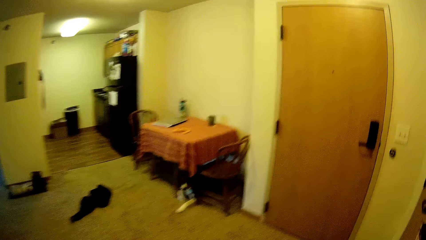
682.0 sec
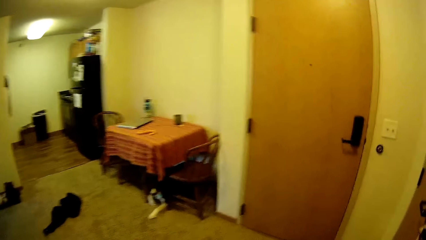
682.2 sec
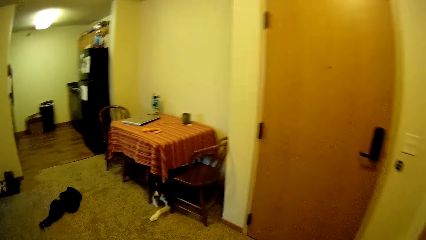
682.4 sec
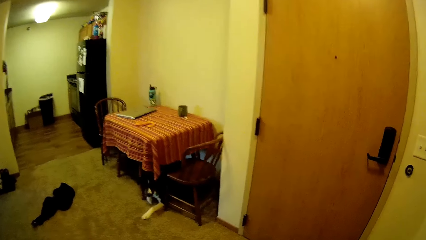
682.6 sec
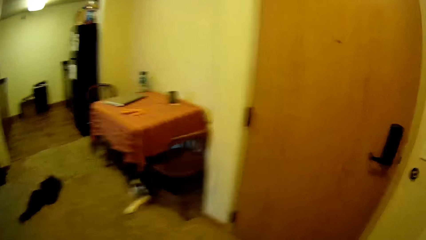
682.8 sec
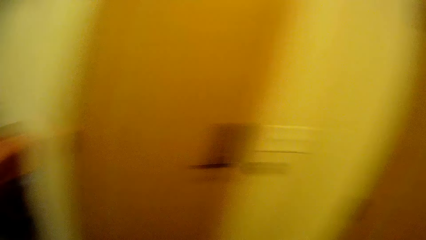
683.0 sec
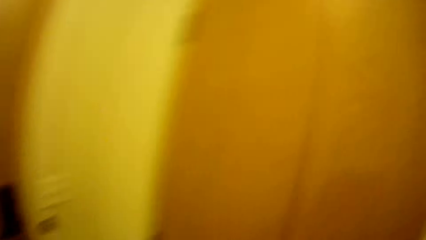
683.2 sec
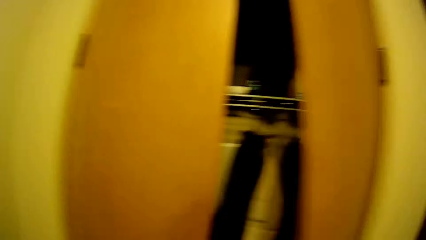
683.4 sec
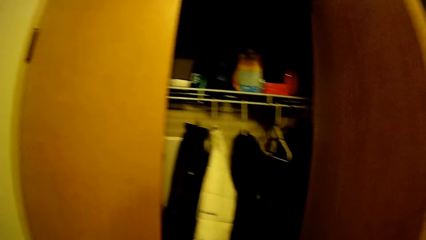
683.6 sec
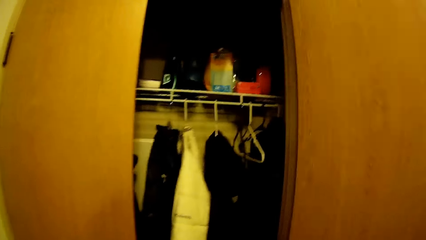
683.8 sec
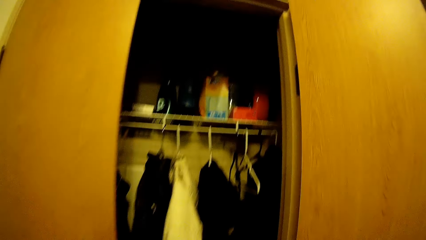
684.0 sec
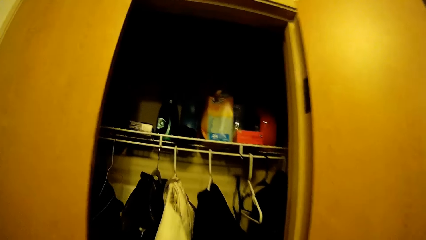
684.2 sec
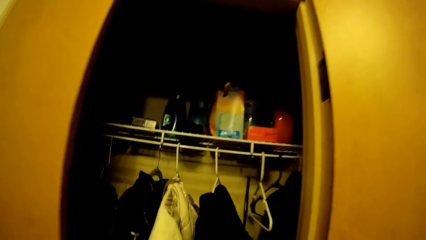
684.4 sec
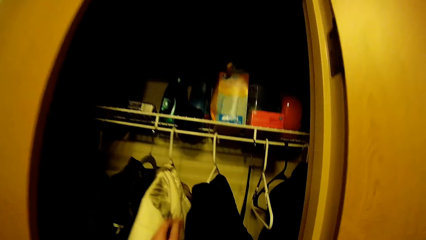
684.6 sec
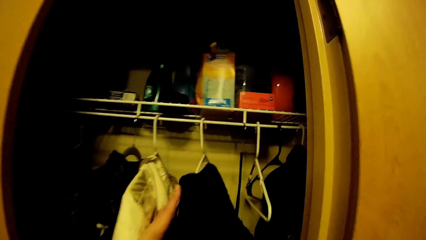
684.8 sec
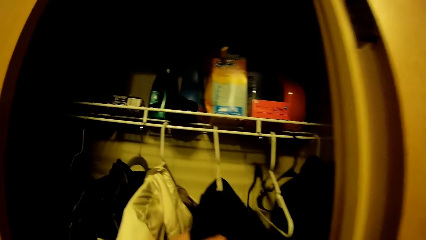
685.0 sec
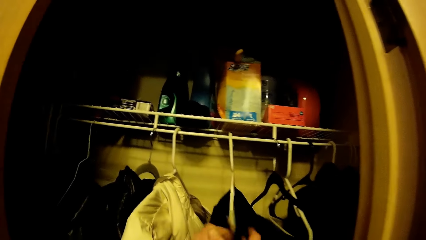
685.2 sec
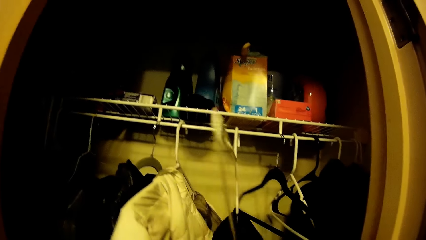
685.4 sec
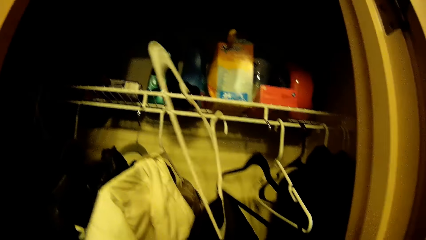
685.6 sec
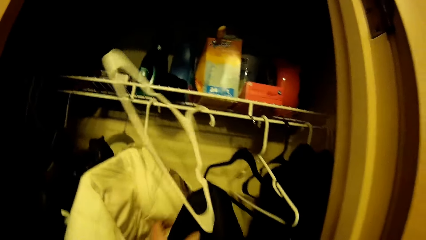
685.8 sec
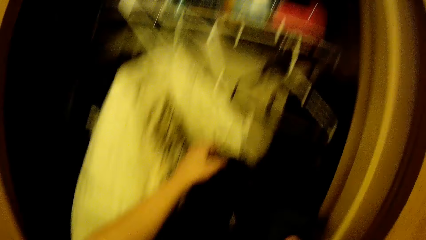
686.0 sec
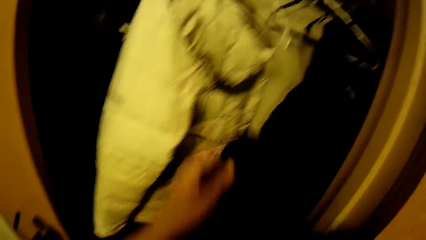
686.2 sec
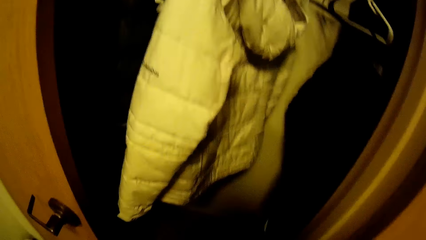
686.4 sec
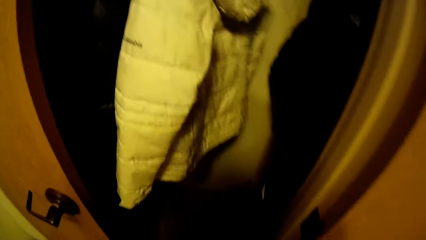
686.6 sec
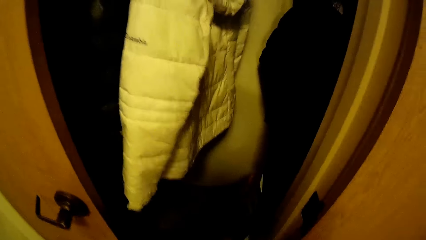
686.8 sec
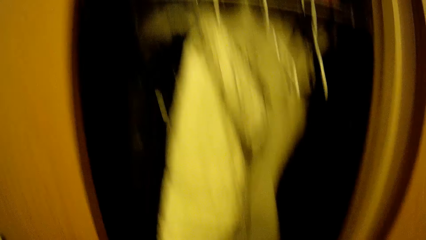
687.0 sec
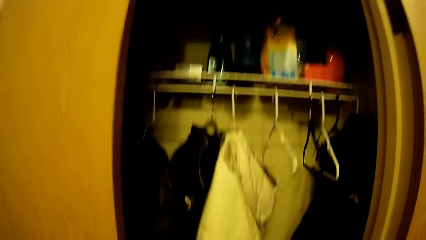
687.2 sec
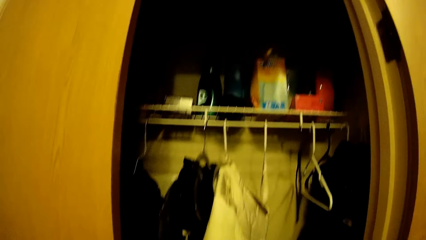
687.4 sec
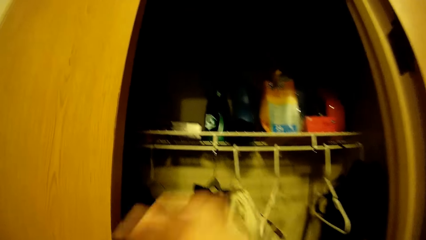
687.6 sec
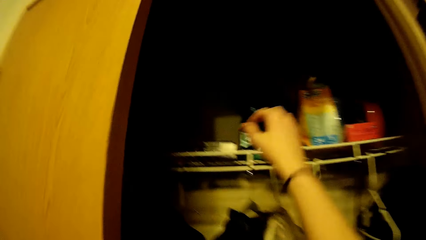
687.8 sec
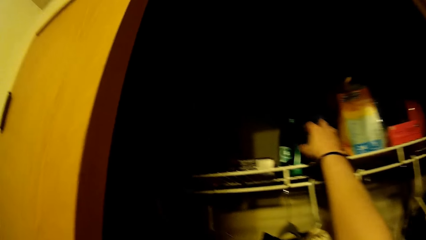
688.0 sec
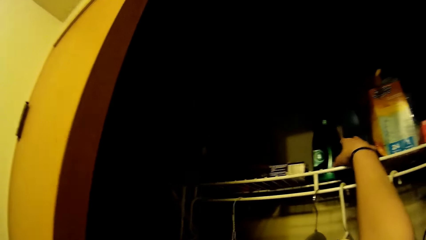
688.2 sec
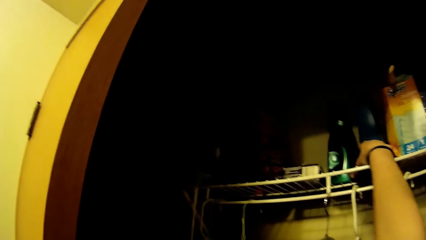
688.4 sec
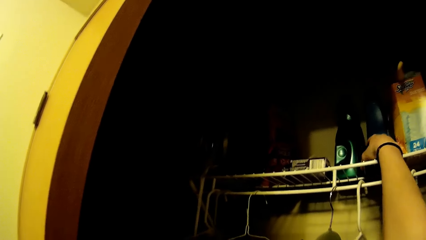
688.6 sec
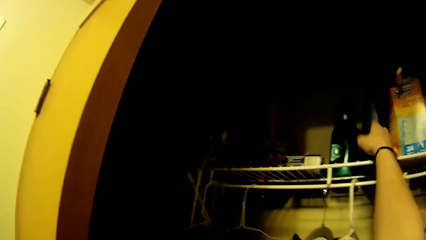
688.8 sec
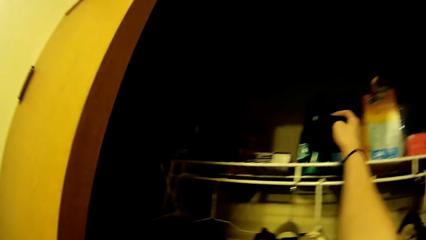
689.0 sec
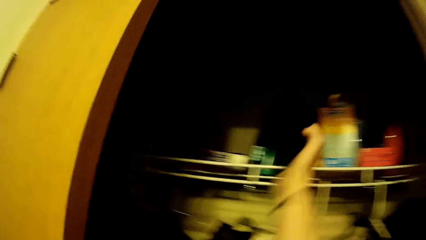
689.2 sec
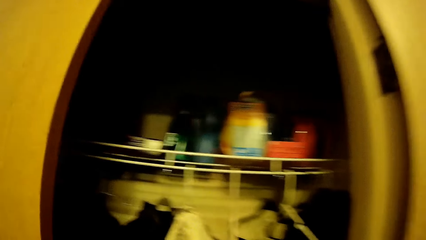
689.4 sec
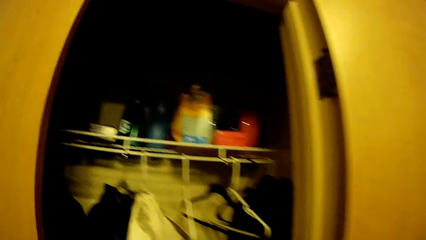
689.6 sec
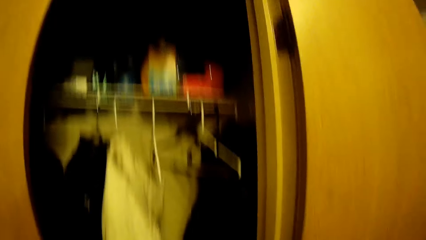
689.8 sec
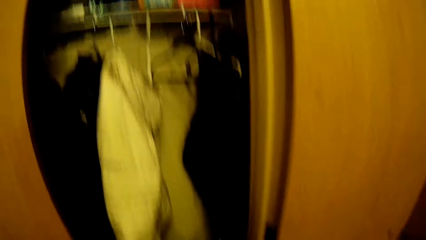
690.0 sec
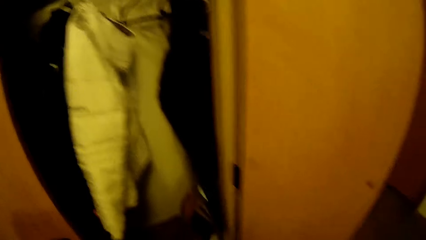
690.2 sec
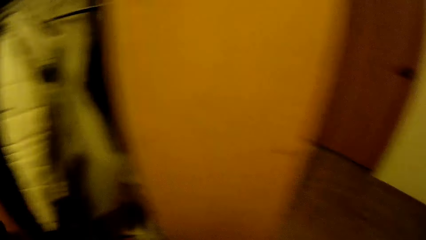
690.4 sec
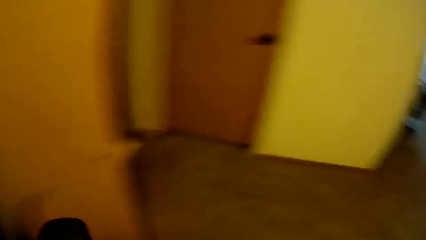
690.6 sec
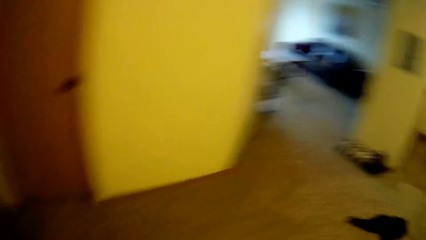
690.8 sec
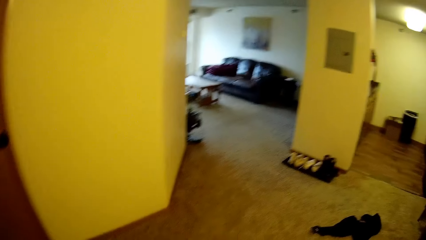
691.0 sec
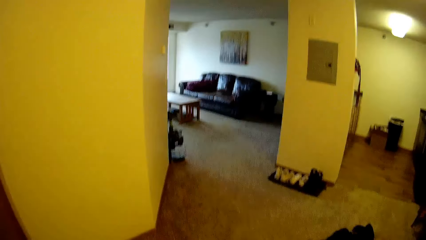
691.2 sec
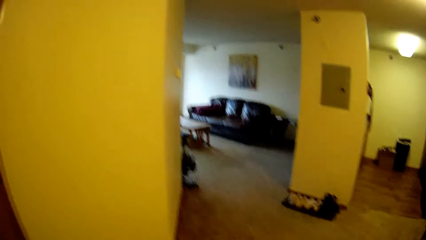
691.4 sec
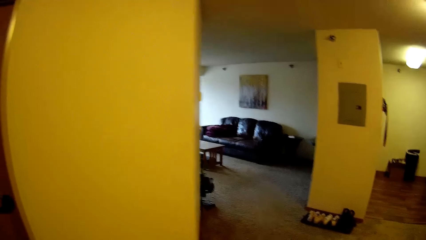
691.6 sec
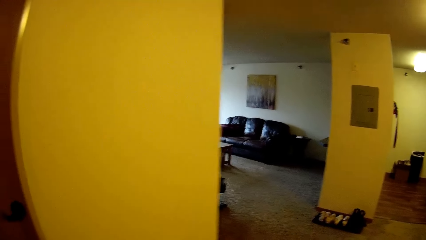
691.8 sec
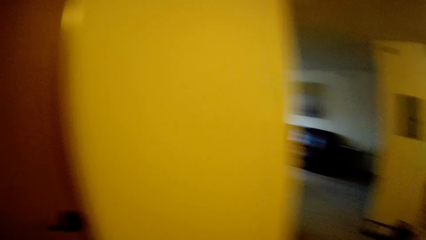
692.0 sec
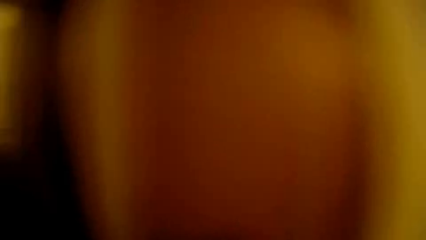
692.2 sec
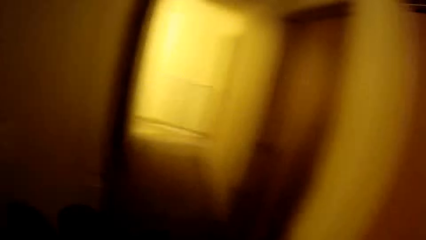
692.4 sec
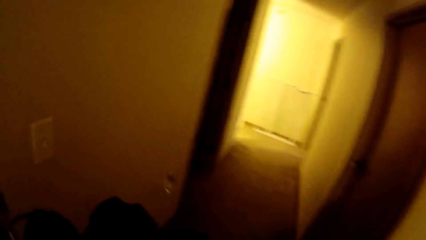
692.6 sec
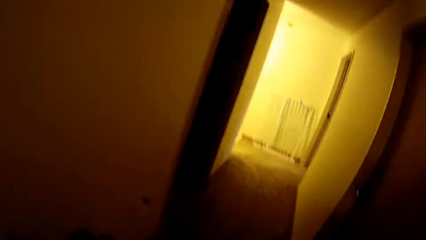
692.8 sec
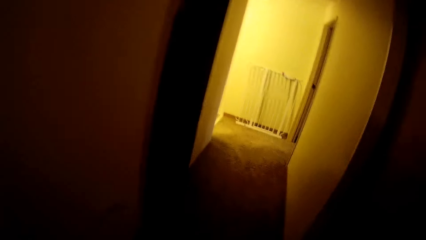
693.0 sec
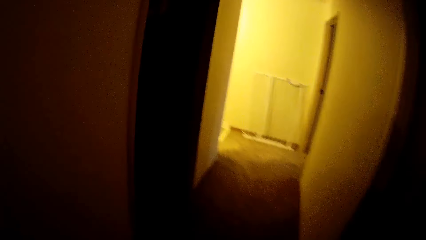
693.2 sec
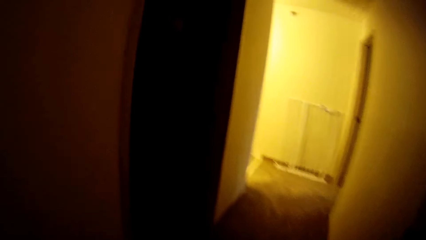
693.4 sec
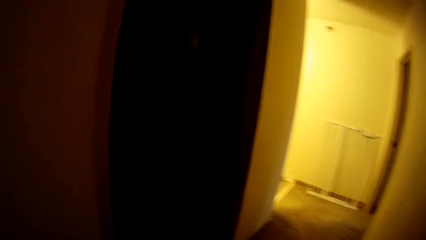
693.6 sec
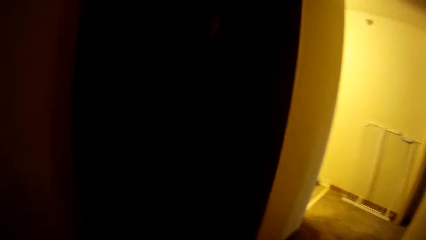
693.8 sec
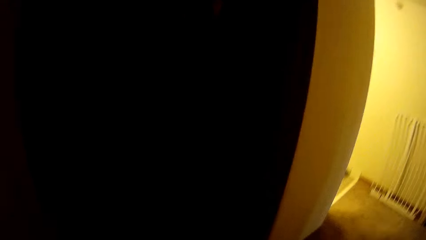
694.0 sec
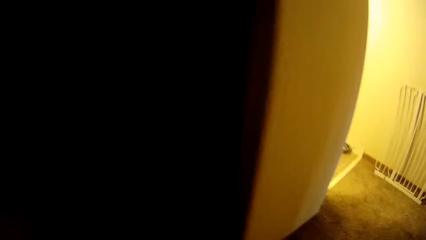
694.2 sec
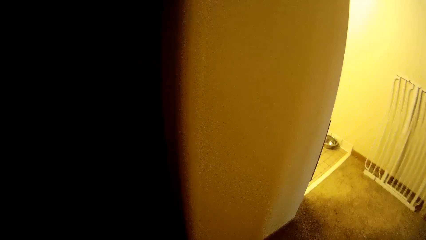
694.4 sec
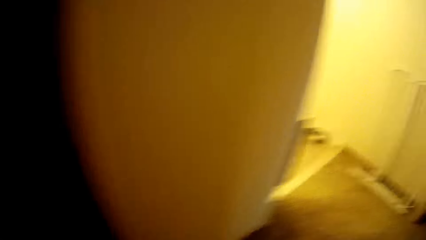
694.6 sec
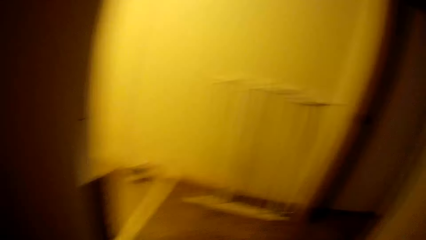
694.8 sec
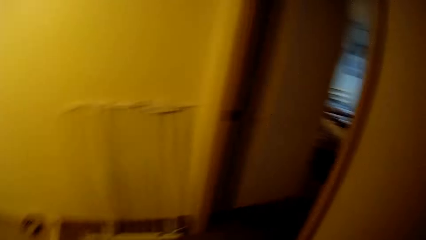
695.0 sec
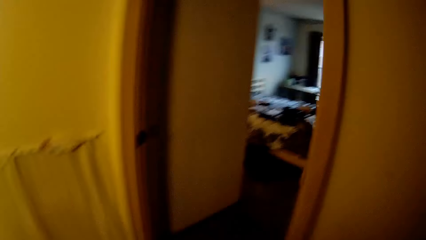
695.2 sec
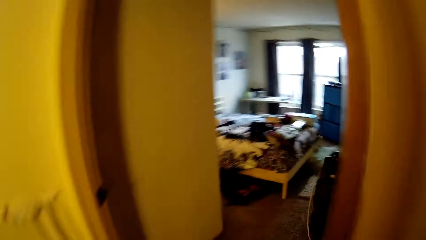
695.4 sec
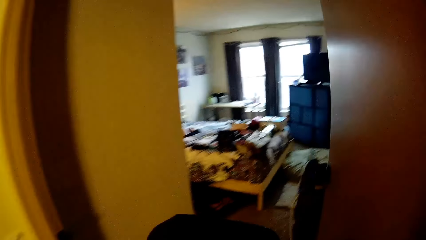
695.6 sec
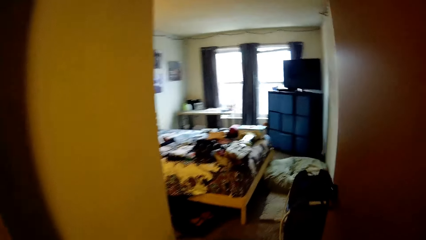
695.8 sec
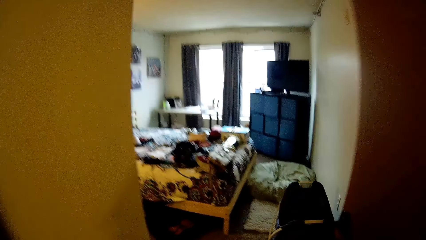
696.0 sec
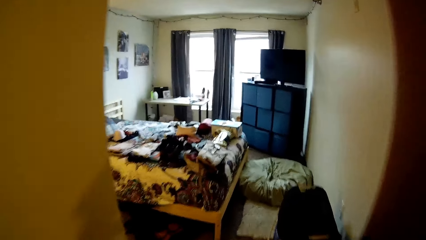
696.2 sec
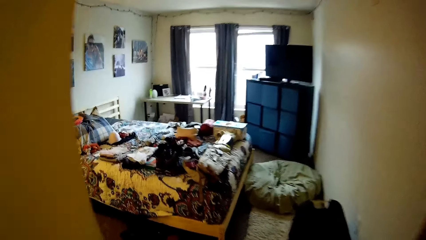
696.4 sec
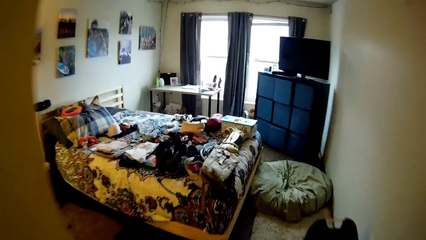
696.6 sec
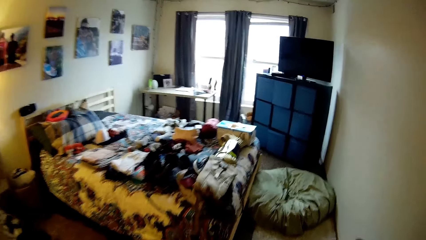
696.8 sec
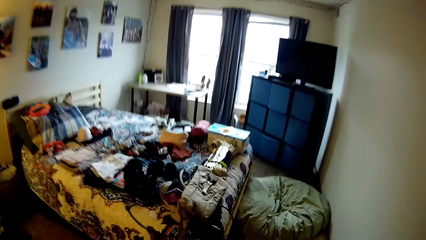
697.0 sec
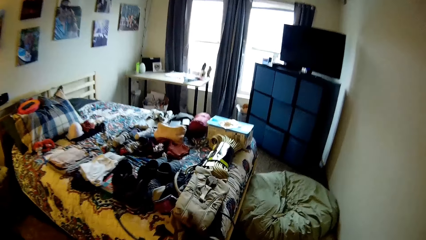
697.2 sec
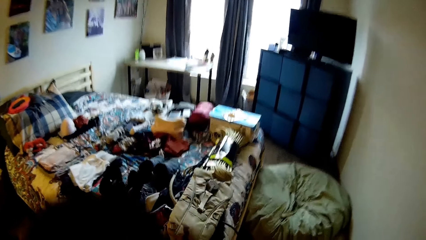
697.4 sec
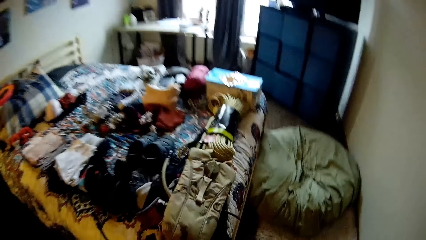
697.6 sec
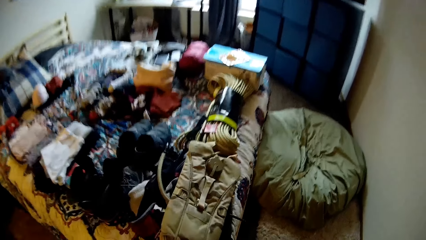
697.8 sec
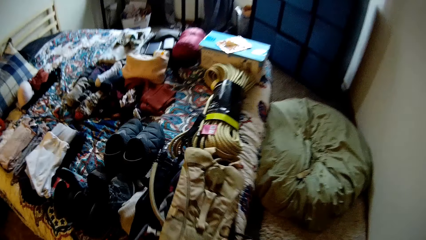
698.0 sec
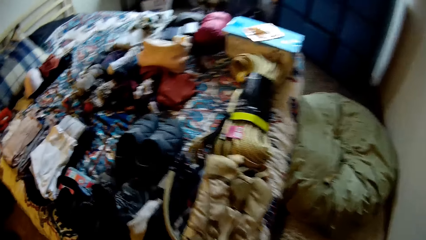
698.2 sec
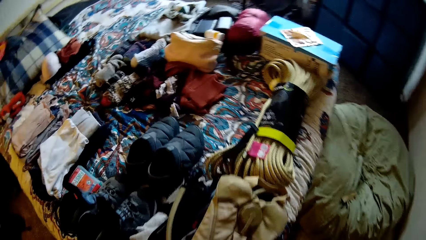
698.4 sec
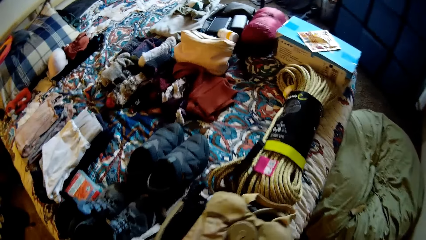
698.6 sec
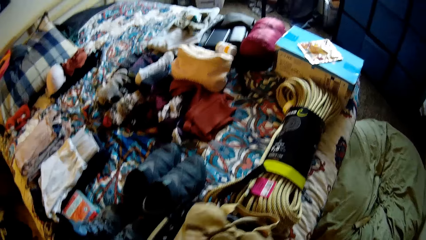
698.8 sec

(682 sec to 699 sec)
The camera wearer opens a wardrobe. They turn to the wardrobe. They touch clothes. They remove a shirt from the hanger in the wardrobe. They take a box from the top of a cupboard. They walk to the bedroom.
